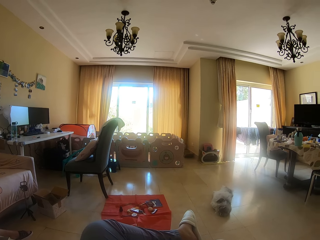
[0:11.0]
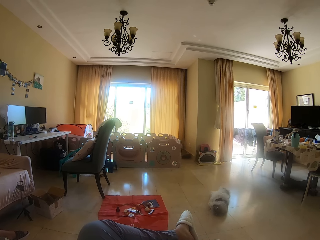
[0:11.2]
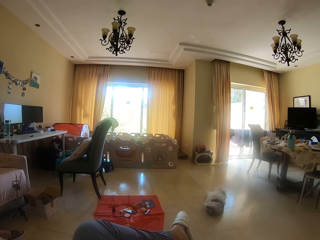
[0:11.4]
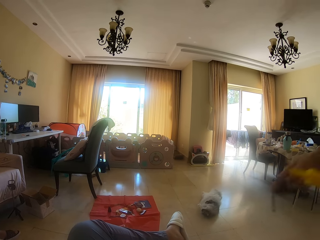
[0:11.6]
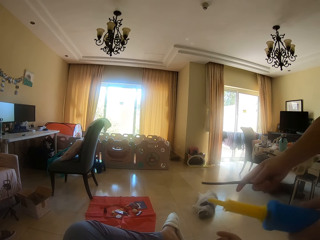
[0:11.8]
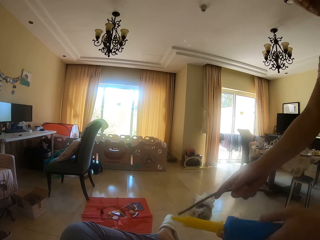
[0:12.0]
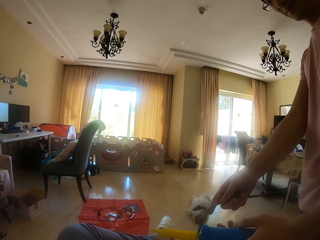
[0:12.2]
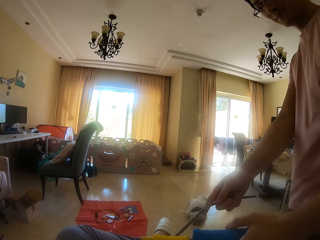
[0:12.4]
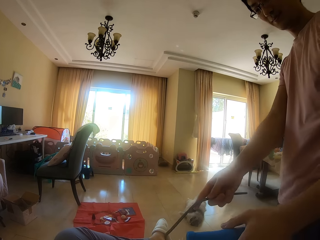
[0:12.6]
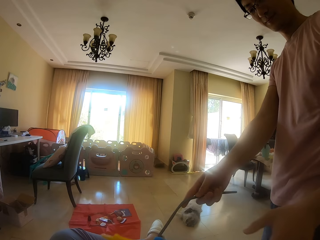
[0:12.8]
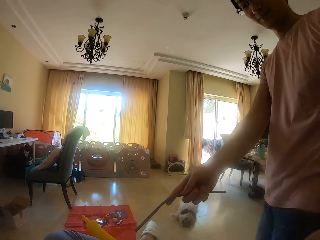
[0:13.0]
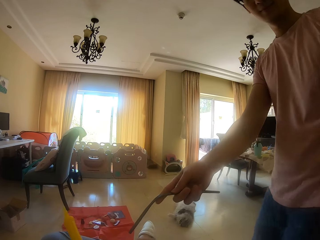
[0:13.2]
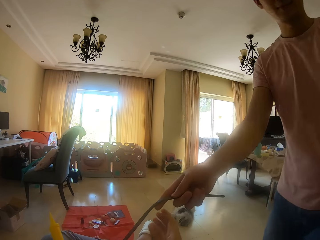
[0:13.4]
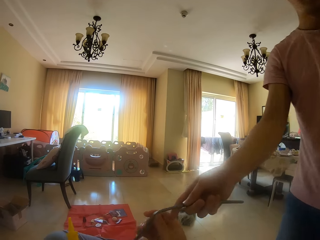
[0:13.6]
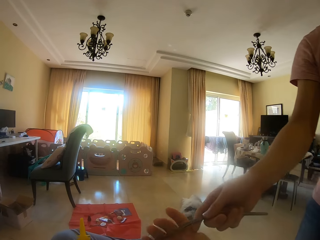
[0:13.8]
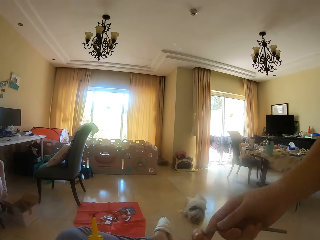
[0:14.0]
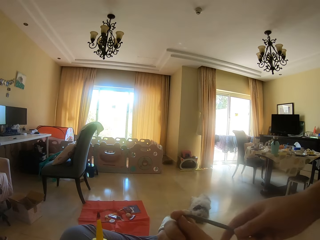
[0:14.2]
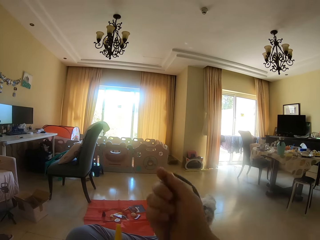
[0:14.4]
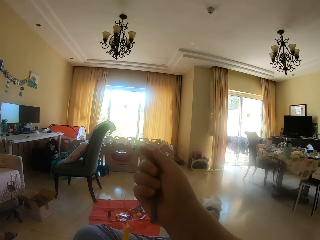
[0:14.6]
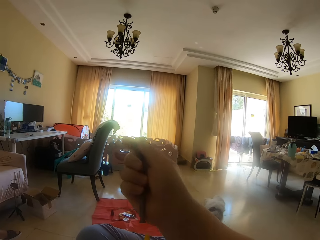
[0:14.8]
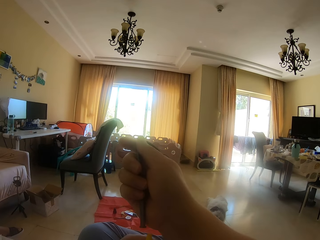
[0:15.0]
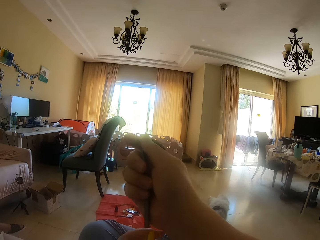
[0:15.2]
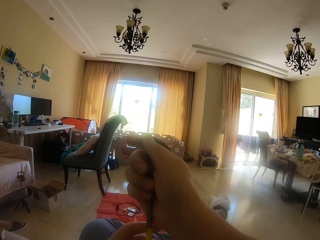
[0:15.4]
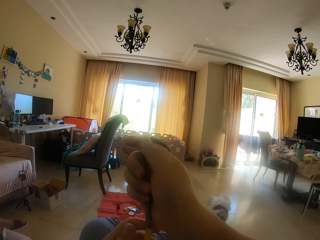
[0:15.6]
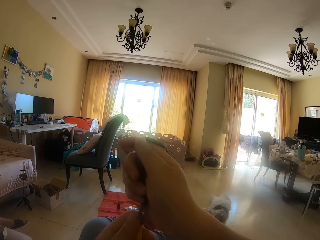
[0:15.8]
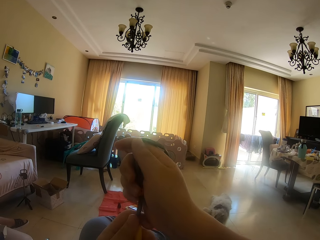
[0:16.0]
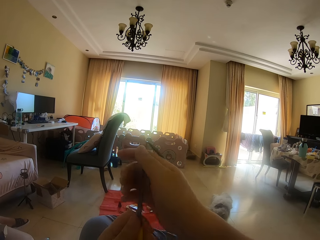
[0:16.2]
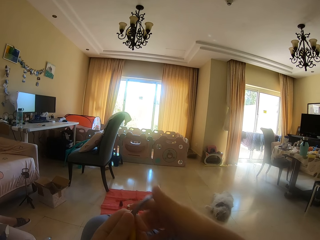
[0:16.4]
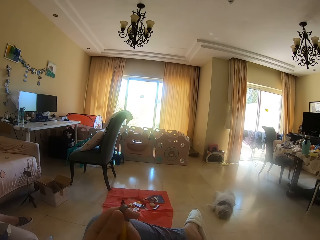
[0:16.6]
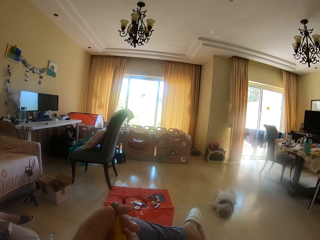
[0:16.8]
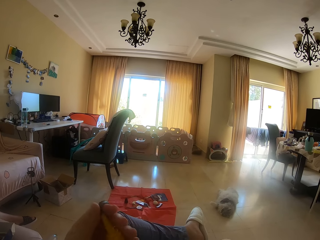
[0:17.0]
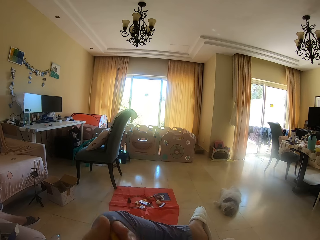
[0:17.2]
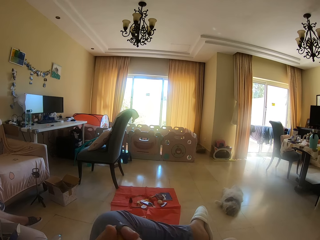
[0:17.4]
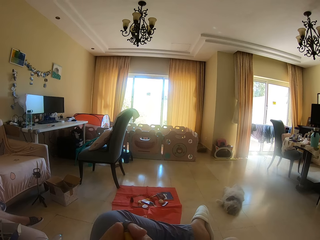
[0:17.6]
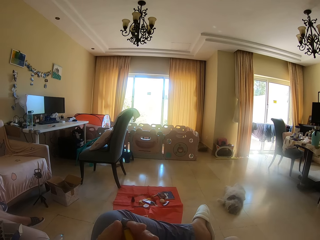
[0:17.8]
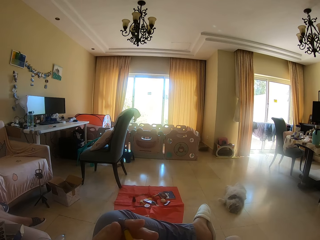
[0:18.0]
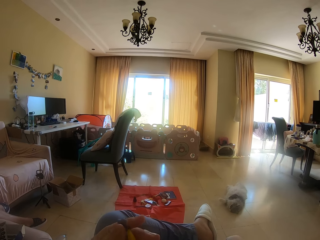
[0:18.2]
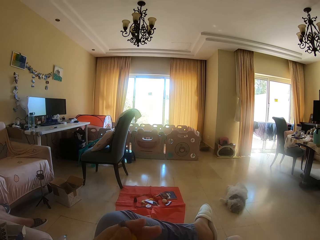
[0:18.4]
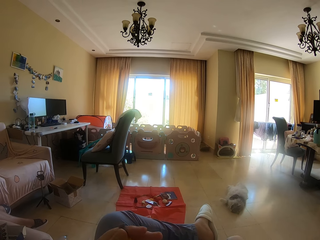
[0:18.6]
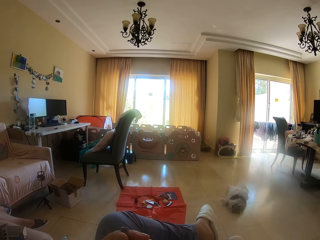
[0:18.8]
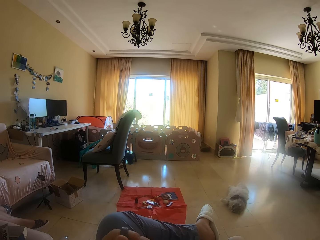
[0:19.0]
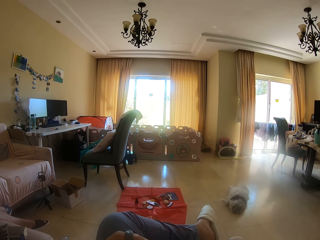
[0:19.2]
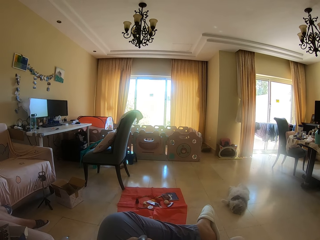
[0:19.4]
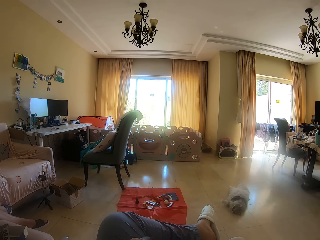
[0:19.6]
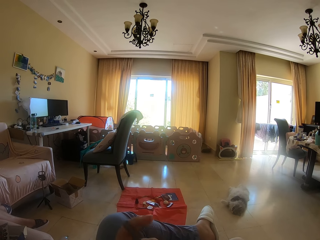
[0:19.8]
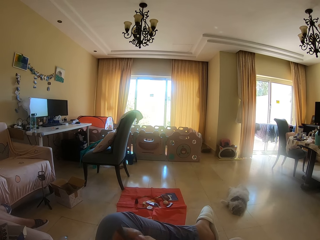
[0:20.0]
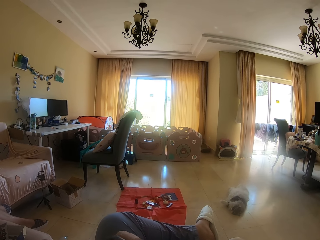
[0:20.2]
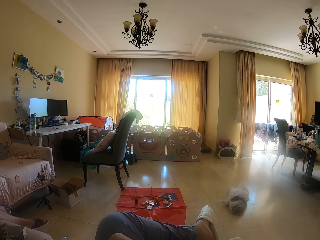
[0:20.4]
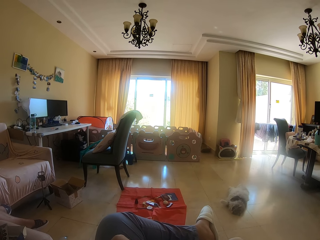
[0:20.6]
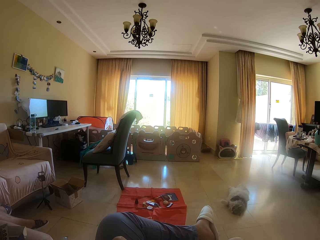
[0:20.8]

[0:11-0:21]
A man holds the pump. The man moves both a balloon and a balloon inflator. The man holds the balloon. The camera wearer talks to the man. They take the balloon. The man walks away from the camera wearer. The camera wearer holds the balloon, puts the balloon on the inflator, and inflates the balloon.

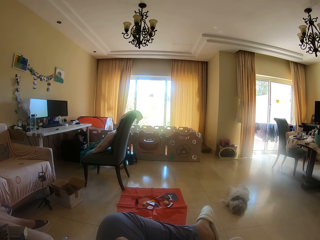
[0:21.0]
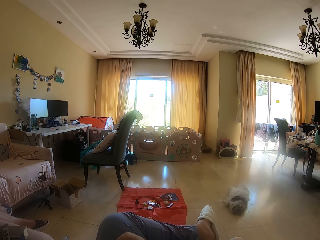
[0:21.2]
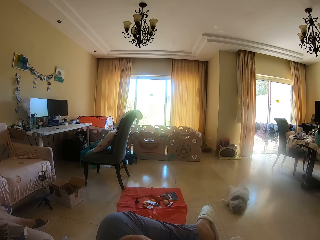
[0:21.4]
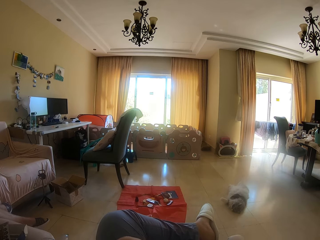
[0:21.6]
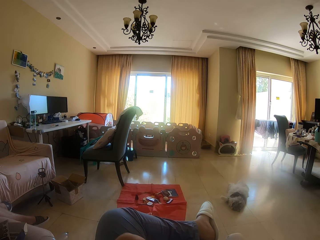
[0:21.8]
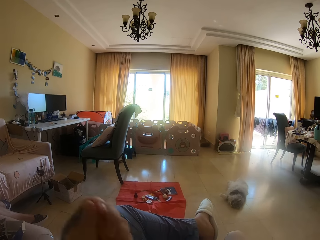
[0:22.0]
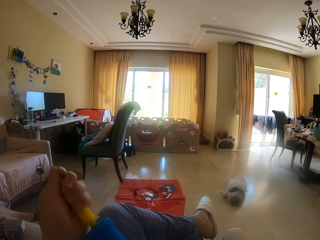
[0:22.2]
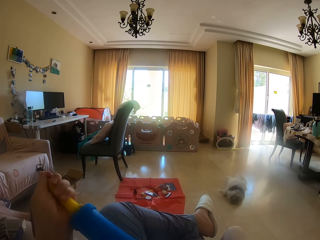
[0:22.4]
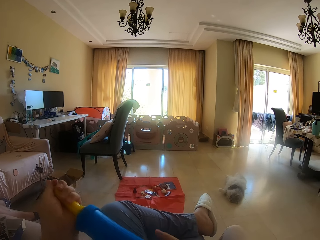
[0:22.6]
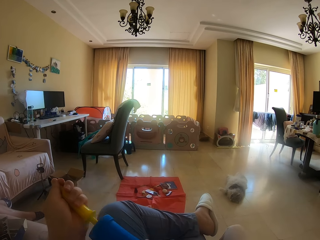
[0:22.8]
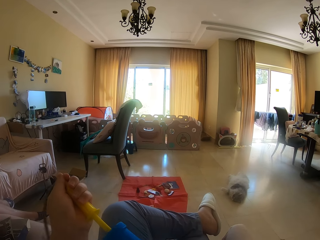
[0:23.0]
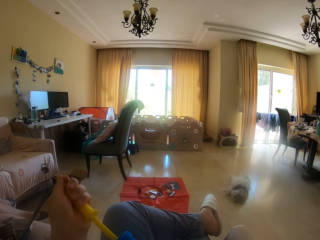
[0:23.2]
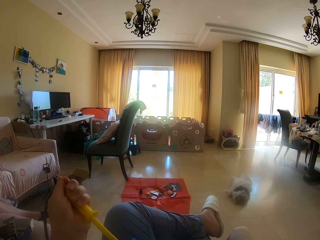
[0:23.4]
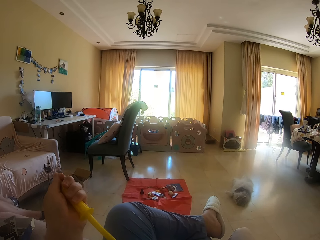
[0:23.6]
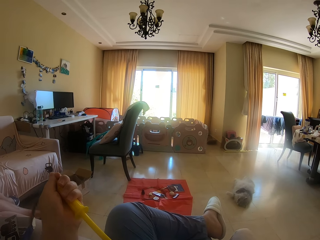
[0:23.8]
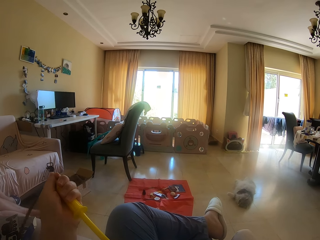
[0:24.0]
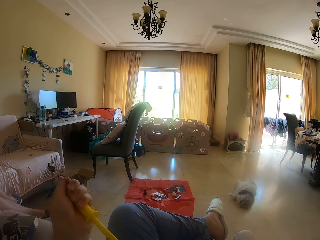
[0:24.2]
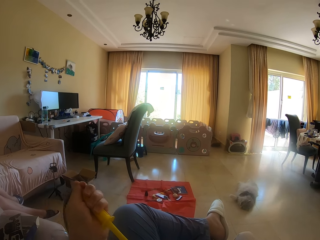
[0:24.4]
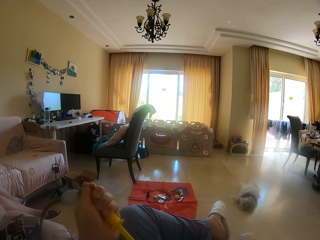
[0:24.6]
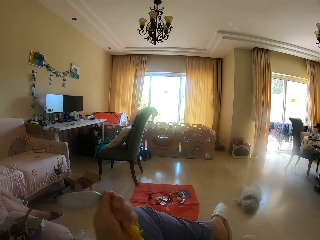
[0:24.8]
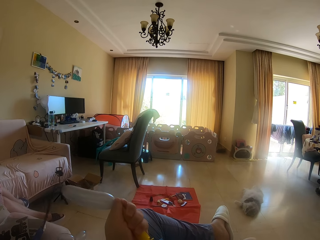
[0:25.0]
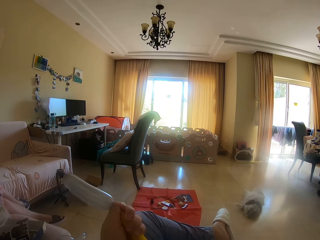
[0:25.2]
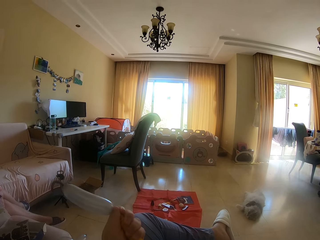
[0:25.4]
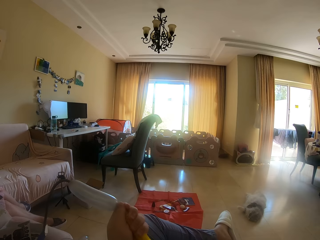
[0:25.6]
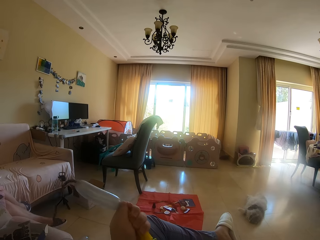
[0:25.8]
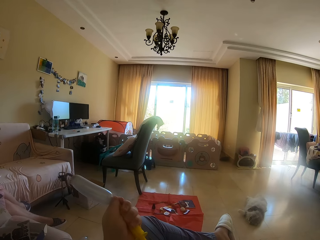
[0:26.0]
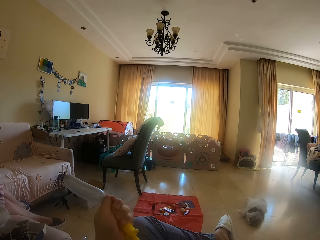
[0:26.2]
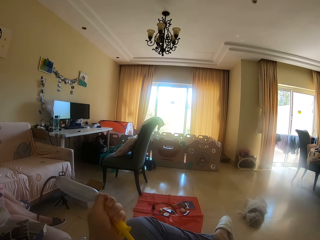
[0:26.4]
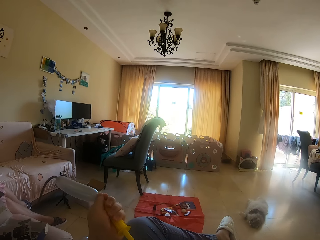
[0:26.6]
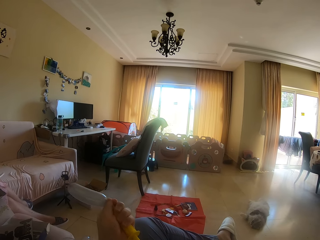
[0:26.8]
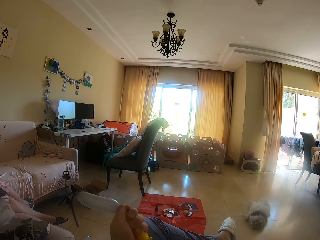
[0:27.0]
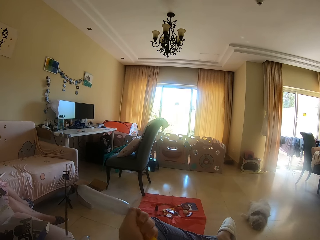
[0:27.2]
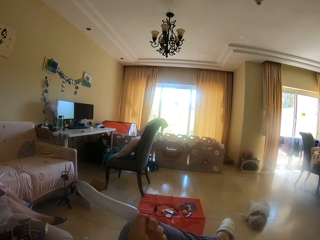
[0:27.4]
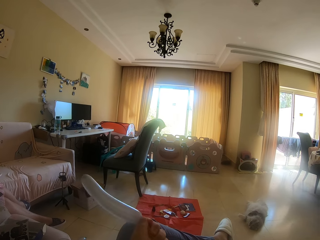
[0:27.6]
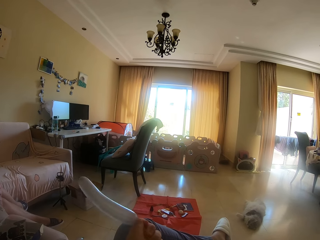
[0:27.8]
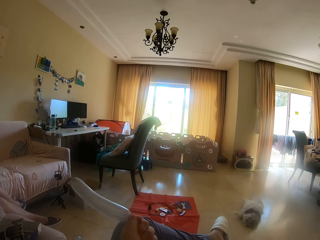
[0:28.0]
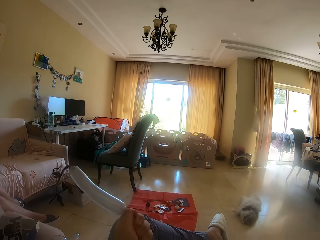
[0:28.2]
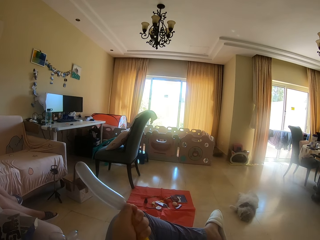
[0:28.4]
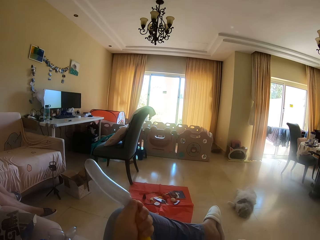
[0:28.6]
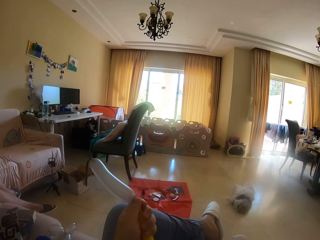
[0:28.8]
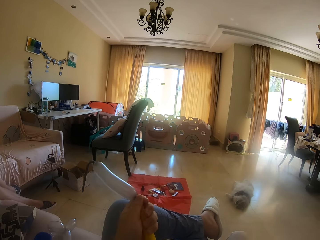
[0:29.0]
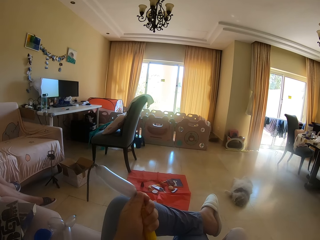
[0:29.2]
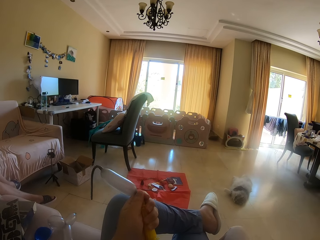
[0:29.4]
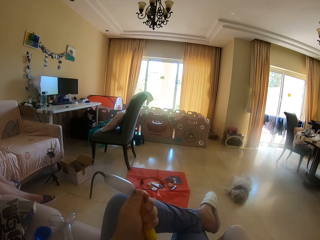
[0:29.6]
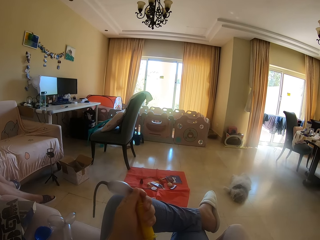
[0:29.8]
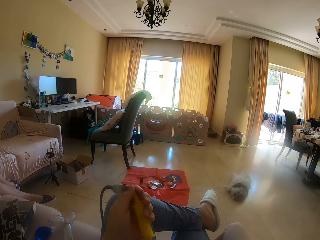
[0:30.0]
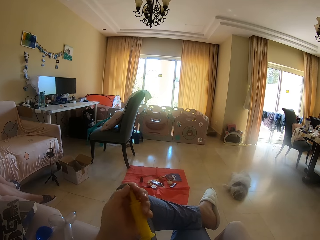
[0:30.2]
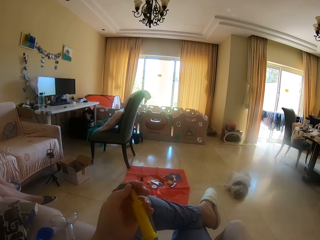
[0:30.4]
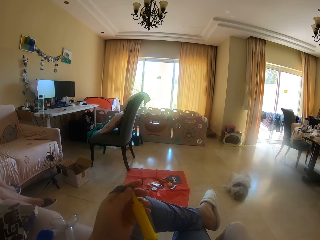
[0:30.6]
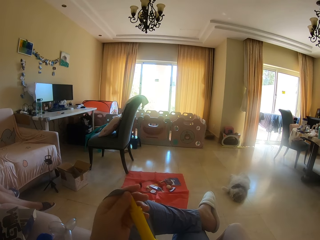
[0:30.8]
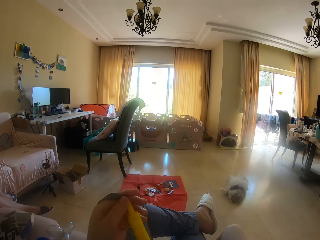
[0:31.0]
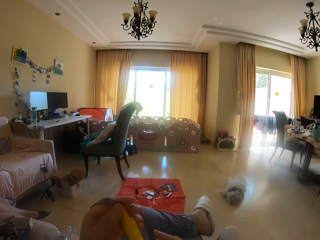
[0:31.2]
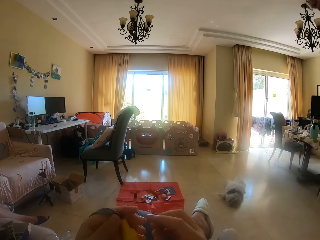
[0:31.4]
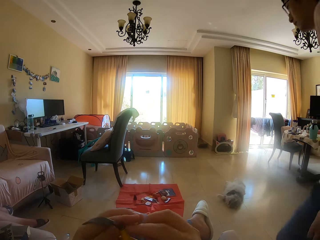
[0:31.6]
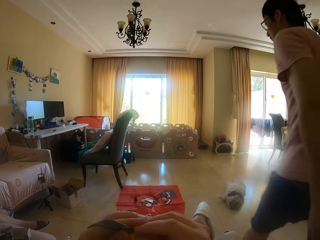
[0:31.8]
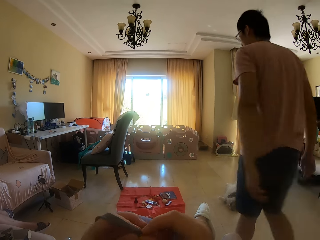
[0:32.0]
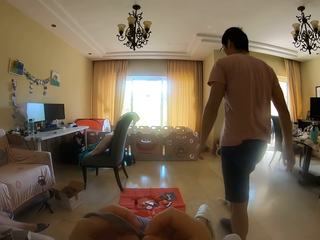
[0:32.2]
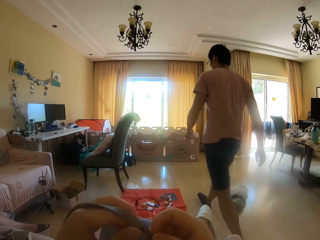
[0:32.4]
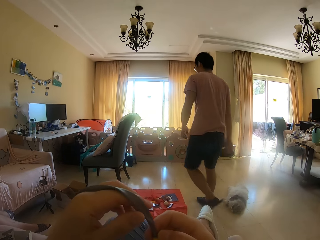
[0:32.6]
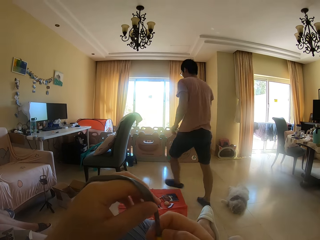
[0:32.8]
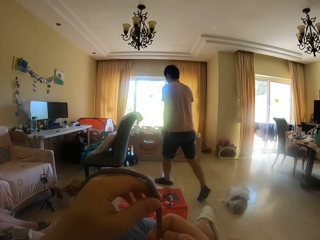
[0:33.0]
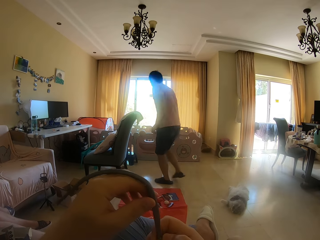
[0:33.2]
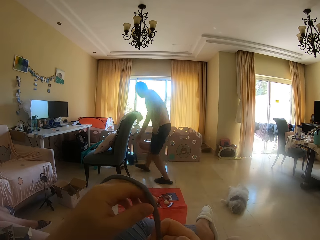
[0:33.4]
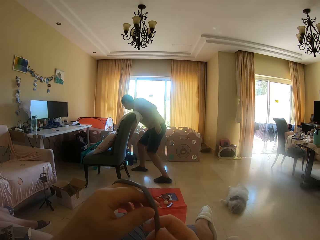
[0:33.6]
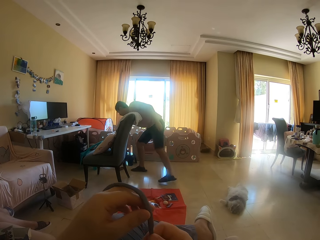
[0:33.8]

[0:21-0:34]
The camera wearer holds the pump, fits the balloon on the pump, and pumps air into the balloon. A man walks across the room beside the camera wearer. The camera wearer adjusts the balloon on the inflator.
